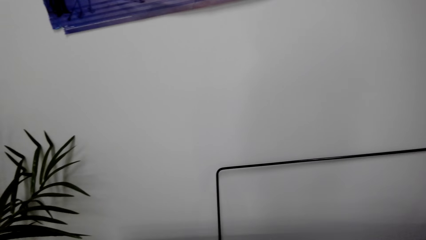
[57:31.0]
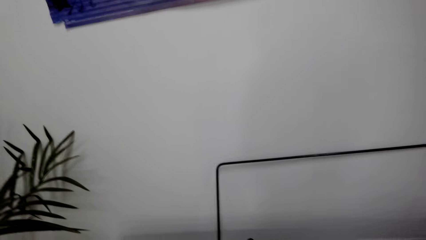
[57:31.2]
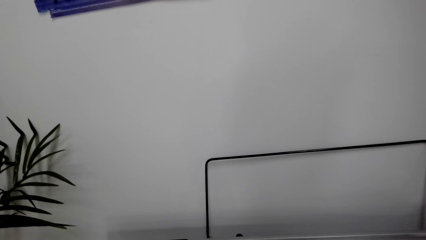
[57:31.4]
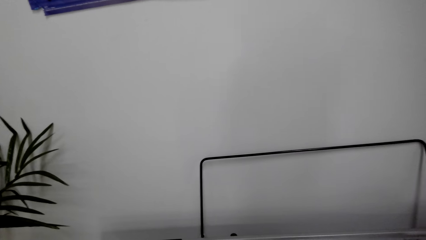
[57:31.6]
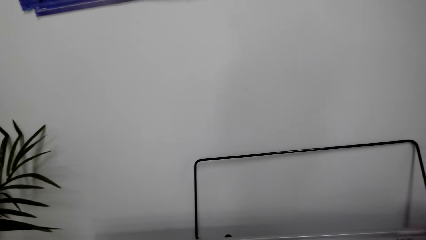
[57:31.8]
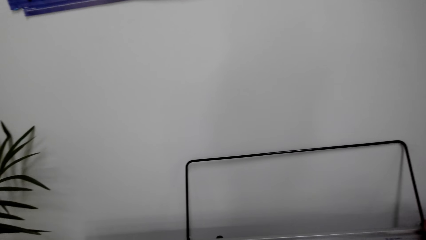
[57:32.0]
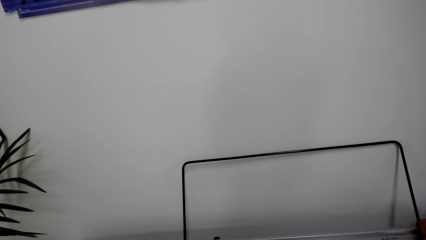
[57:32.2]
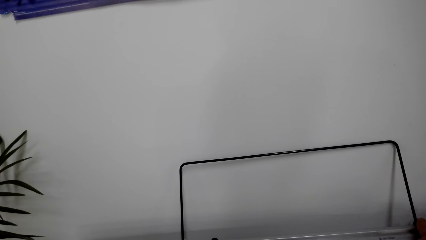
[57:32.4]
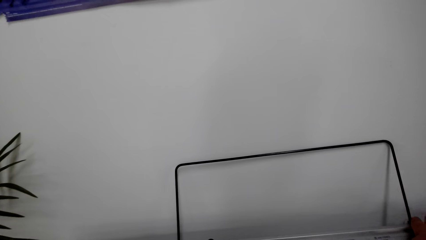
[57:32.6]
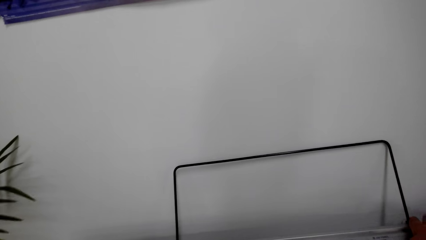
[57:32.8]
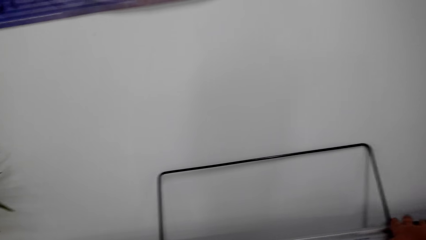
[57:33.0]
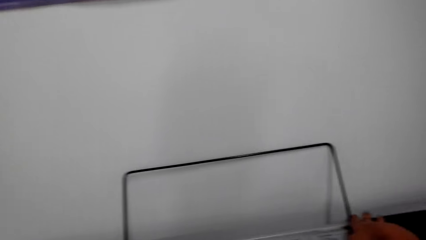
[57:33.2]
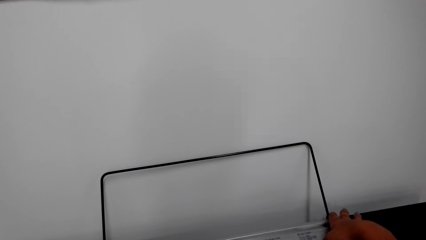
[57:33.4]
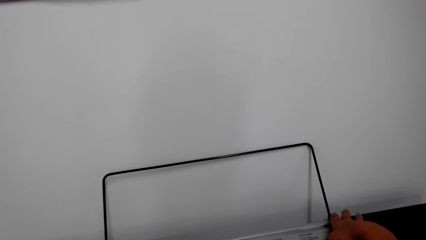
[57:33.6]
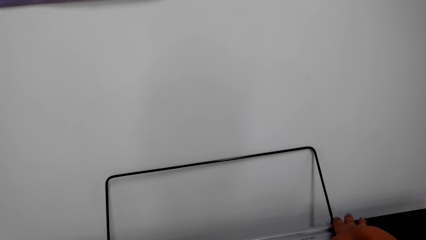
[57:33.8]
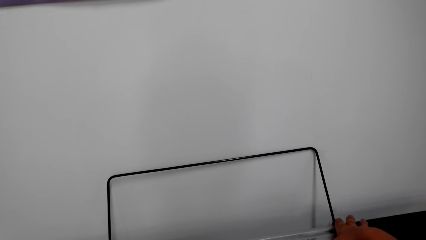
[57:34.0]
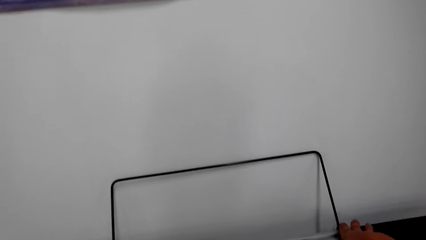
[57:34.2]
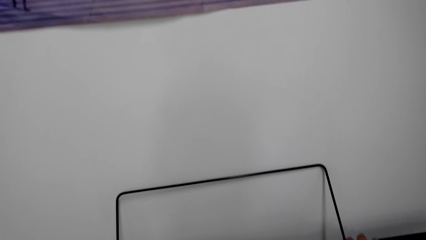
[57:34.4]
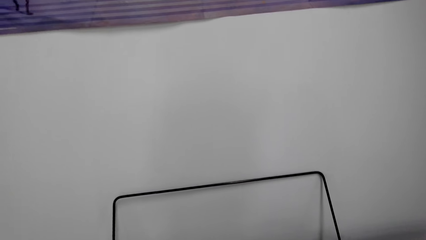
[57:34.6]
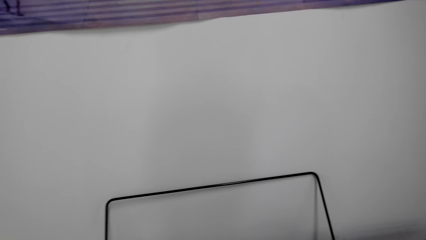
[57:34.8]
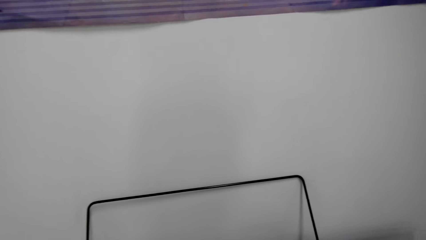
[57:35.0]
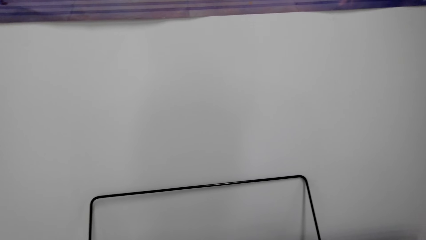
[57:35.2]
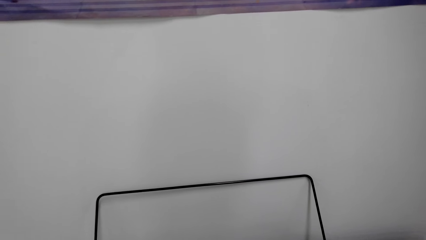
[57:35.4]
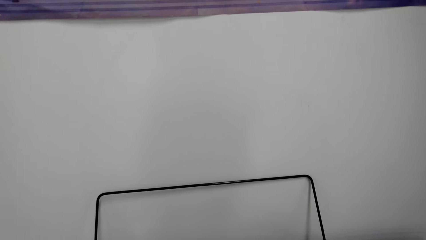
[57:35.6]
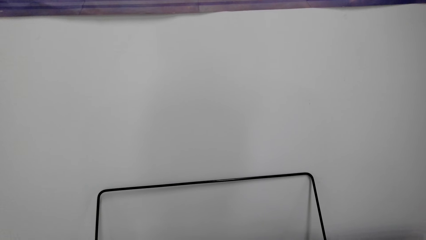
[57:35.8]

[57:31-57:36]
The camera wearer plays the piano.

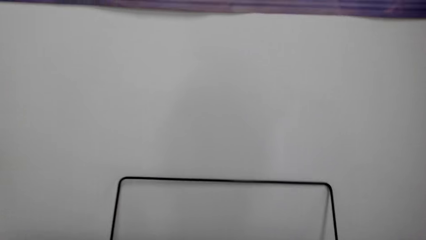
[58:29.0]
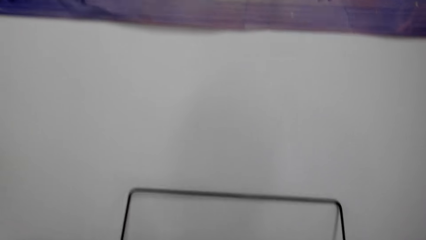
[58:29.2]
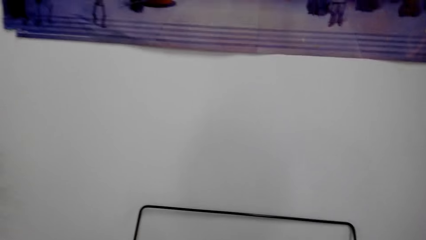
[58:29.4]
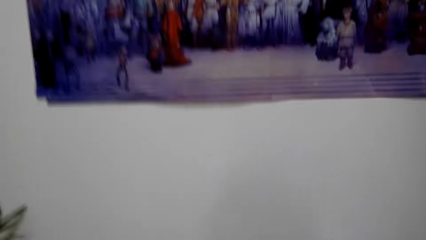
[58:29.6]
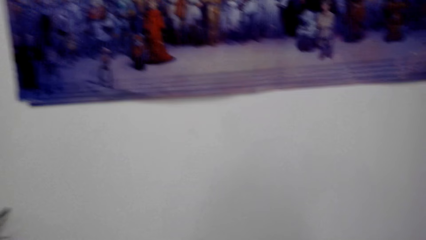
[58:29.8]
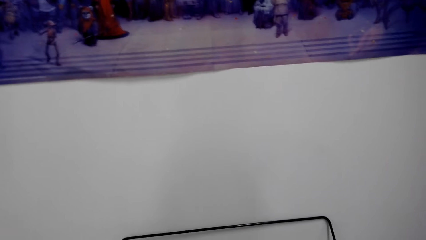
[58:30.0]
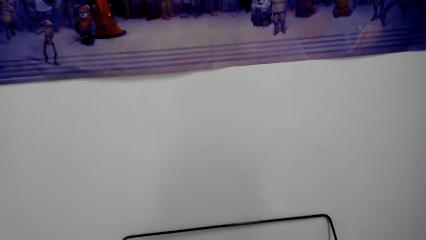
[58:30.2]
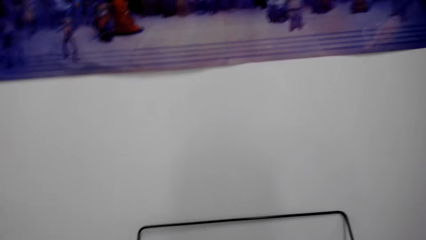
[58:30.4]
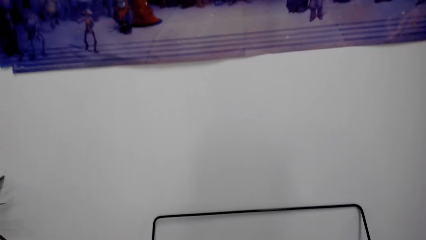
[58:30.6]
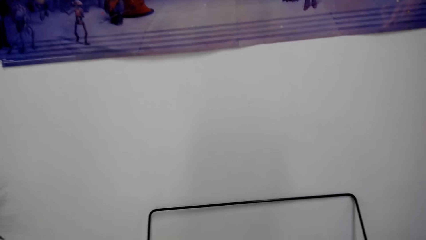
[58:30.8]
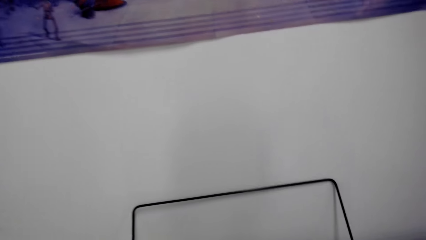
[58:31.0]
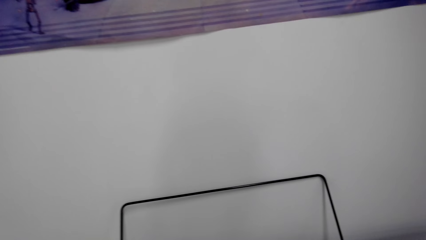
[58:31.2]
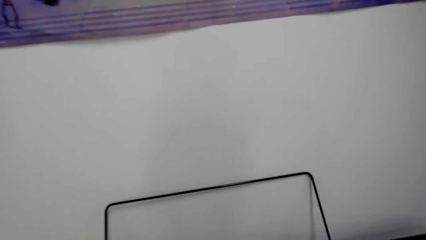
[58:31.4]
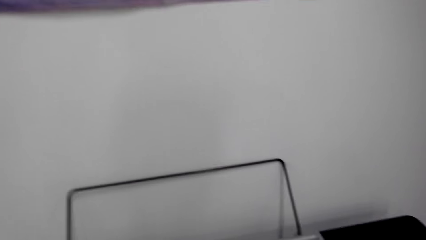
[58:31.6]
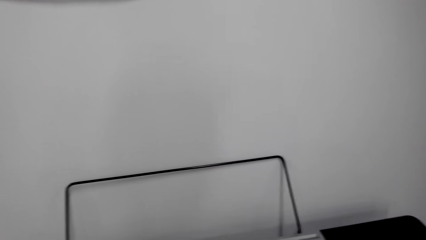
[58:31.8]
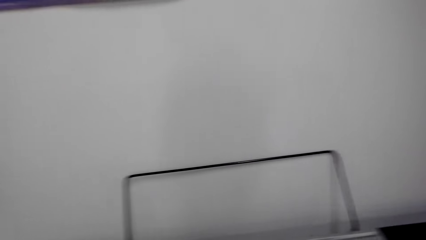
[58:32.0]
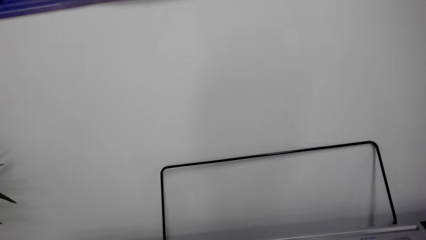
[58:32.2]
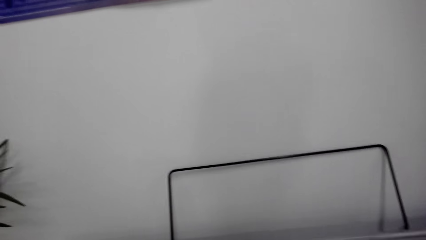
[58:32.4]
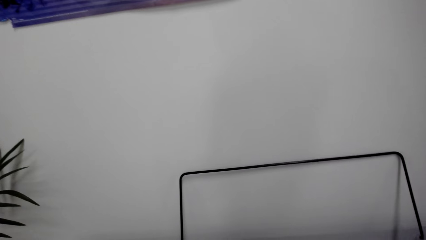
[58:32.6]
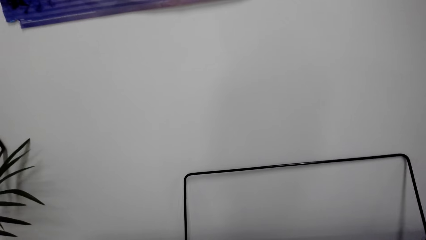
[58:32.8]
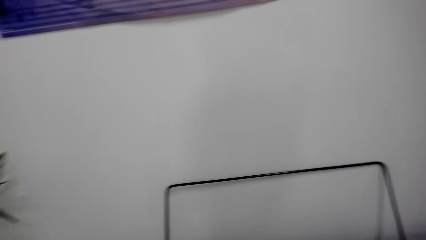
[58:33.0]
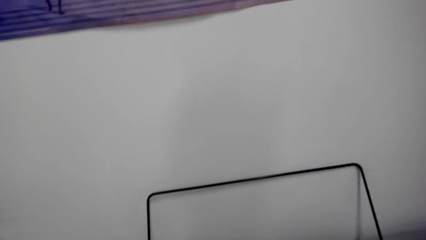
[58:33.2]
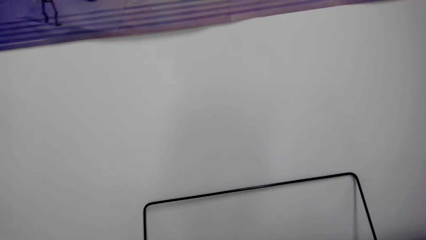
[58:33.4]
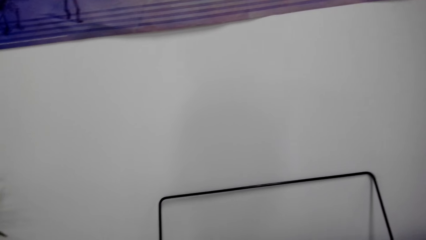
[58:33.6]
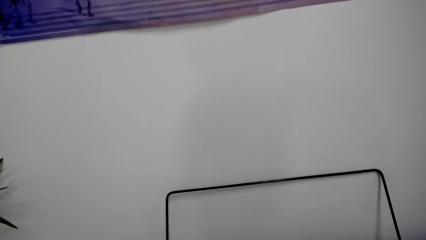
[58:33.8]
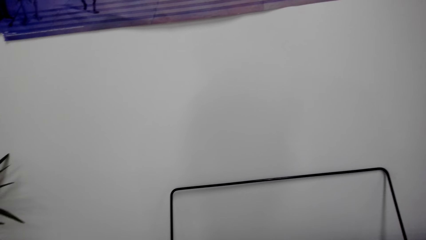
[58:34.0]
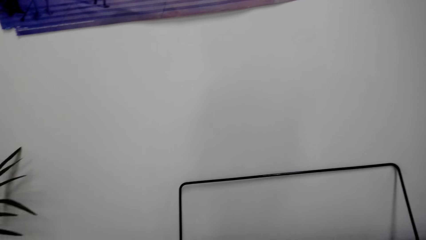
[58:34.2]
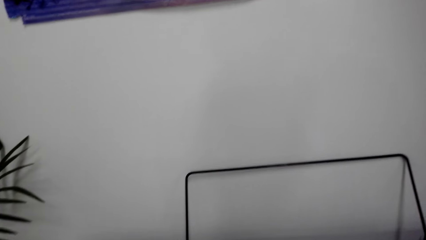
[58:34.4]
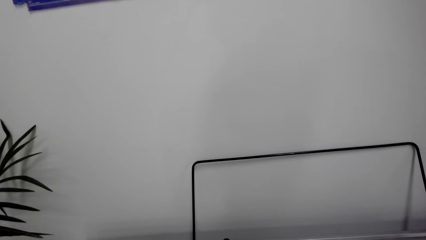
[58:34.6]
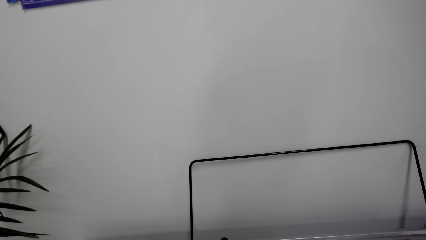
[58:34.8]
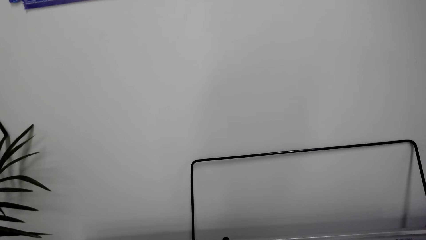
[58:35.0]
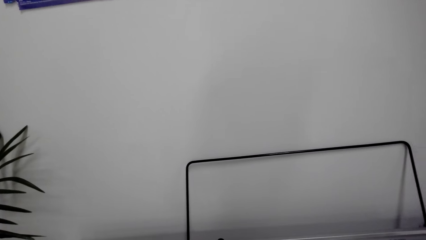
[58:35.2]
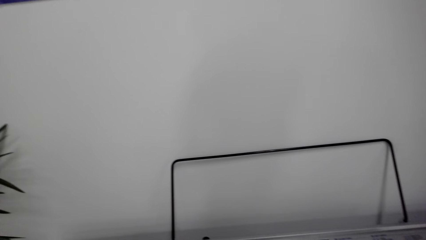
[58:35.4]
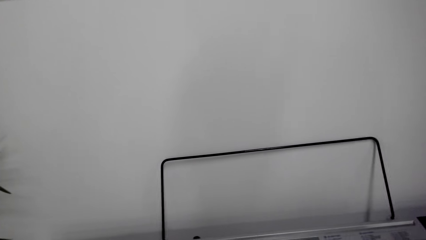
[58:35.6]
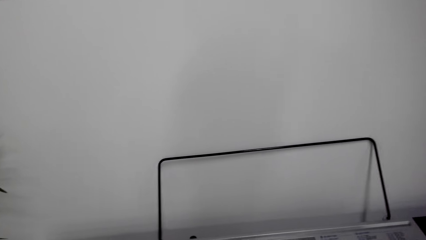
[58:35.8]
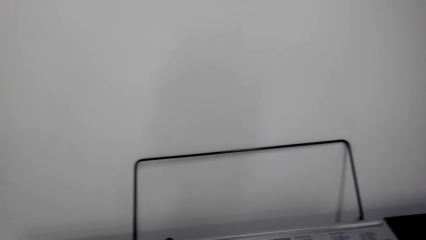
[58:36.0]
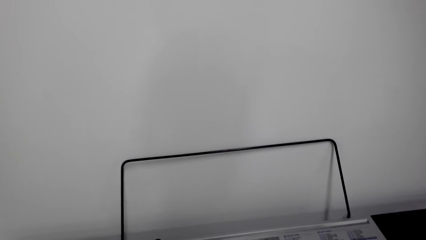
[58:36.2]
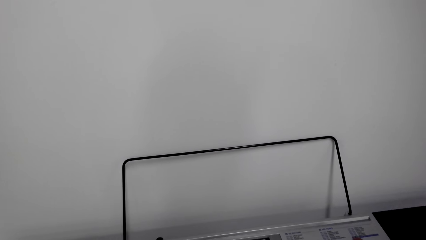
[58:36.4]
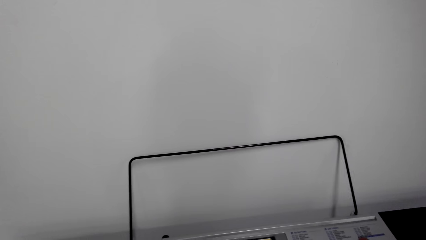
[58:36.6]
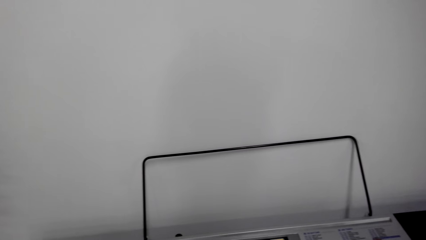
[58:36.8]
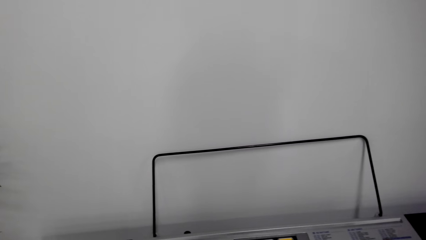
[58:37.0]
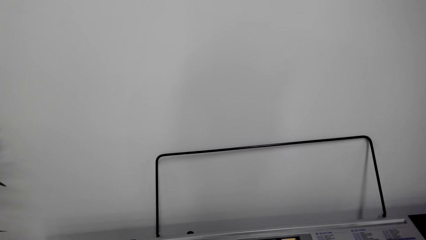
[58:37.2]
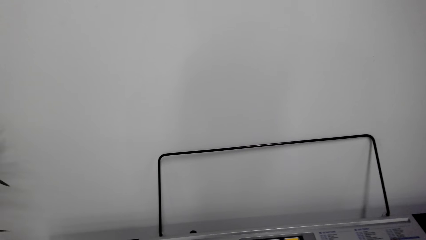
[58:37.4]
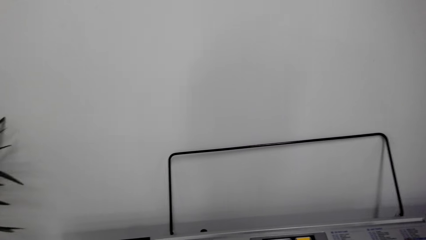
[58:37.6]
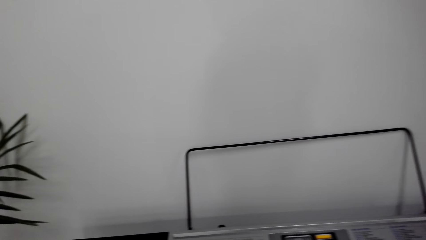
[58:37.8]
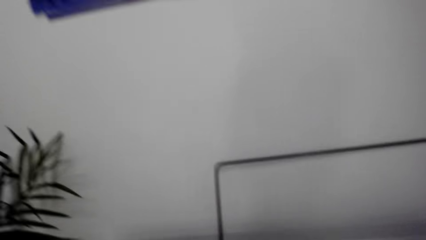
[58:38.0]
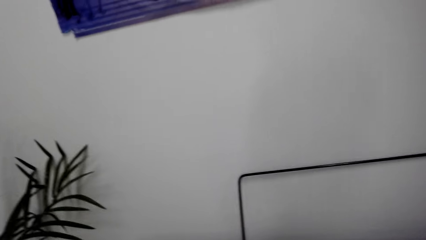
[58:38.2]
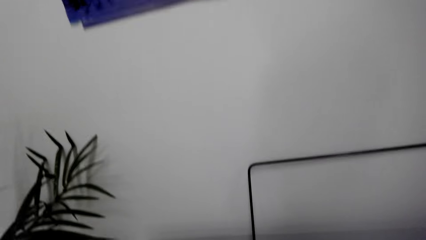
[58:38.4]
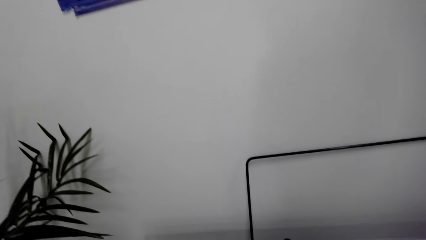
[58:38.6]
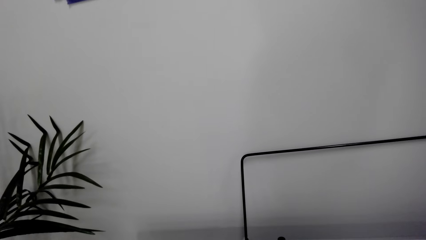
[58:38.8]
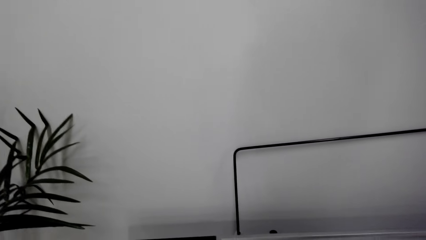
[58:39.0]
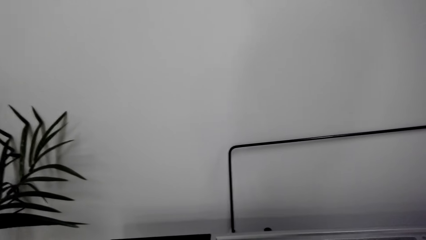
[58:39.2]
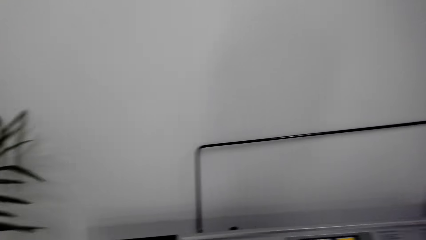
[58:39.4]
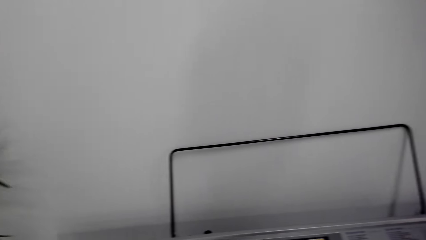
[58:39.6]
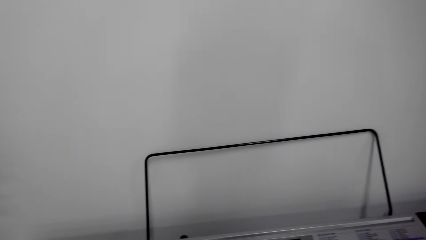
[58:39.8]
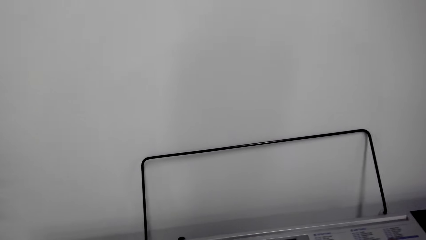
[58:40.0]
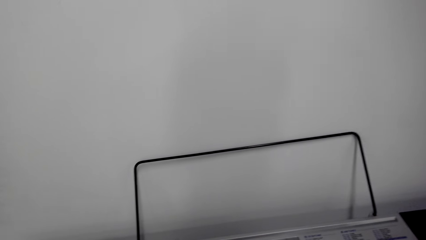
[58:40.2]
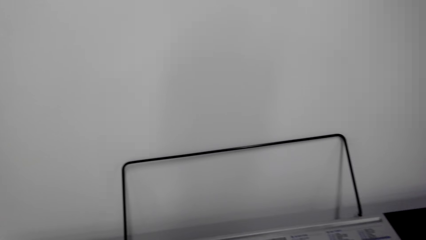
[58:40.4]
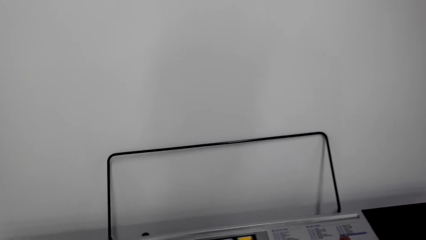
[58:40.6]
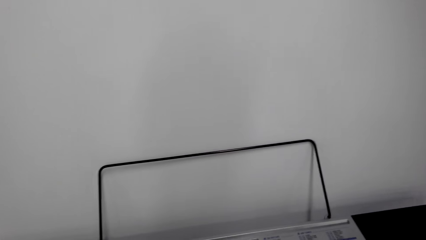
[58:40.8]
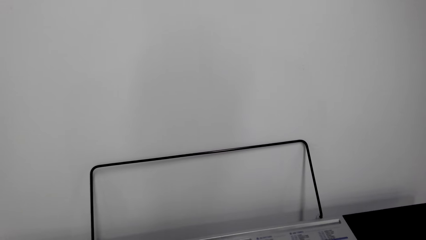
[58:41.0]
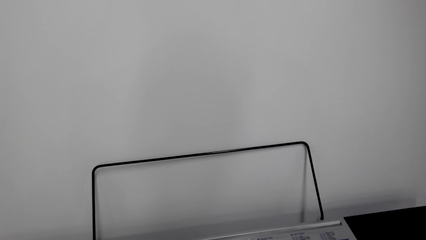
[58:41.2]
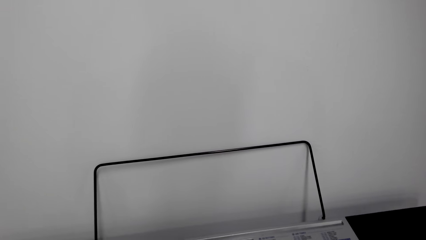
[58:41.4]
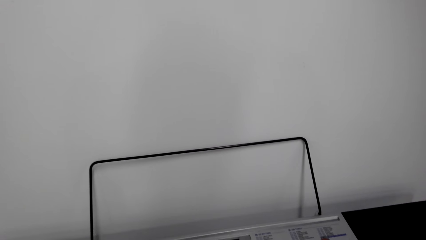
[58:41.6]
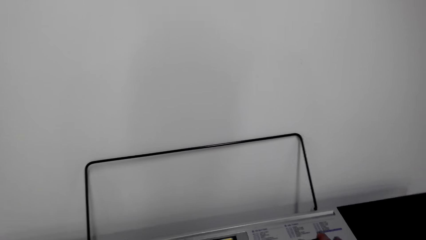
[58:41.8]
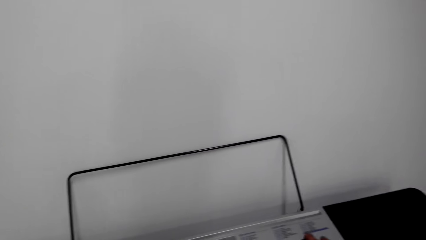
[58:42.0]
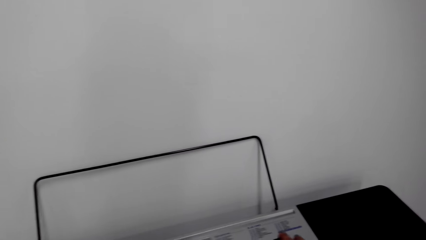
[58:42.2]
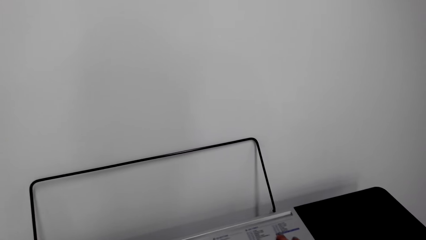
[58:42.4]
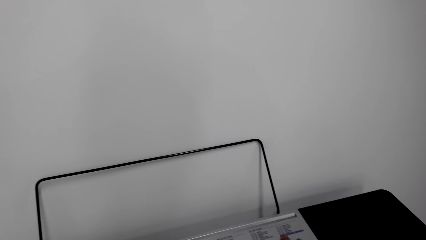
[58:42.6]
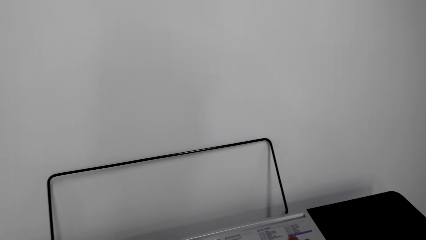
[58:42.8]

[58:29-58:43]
The camera wearer changes the tune. They change the tune again. They play a new tune.
